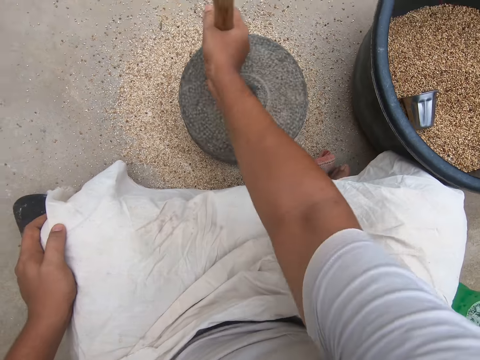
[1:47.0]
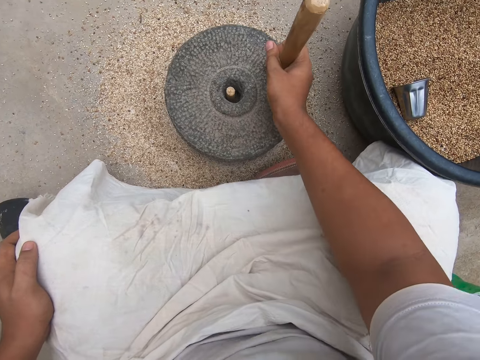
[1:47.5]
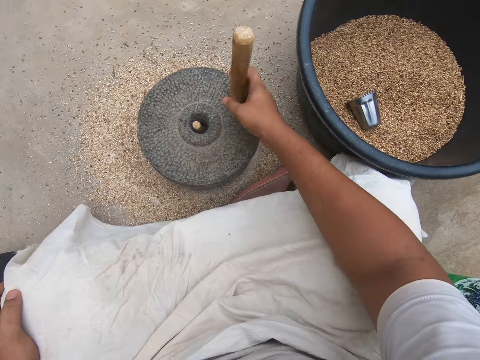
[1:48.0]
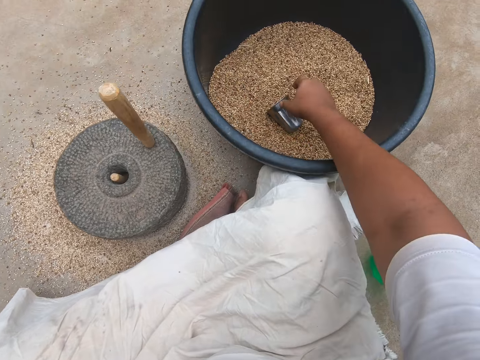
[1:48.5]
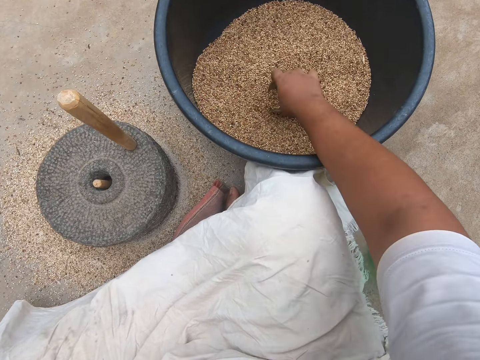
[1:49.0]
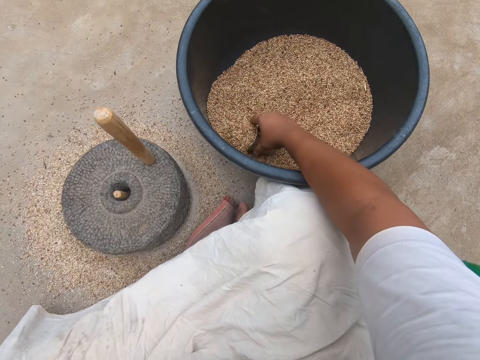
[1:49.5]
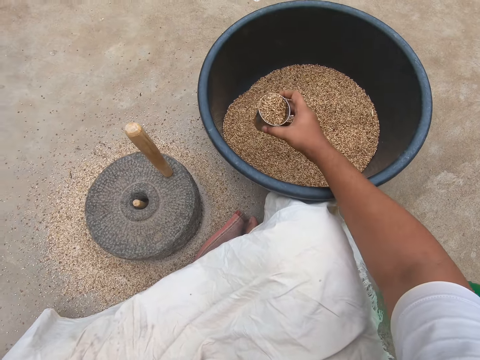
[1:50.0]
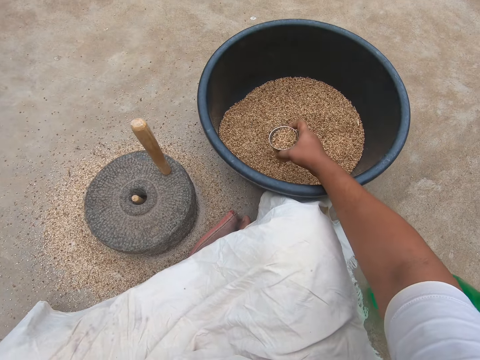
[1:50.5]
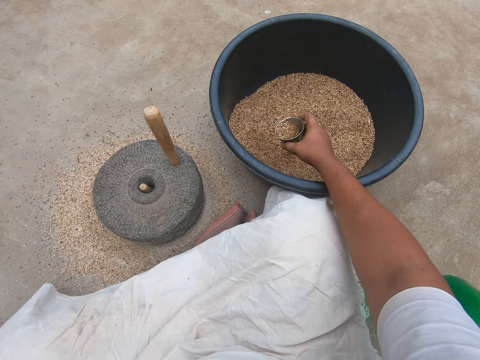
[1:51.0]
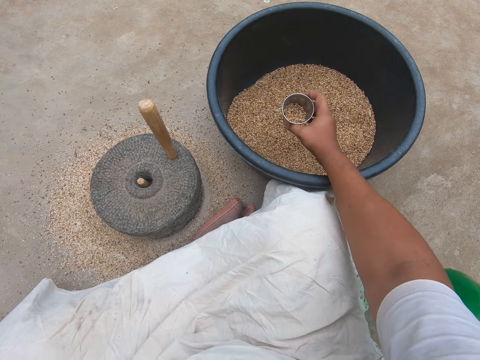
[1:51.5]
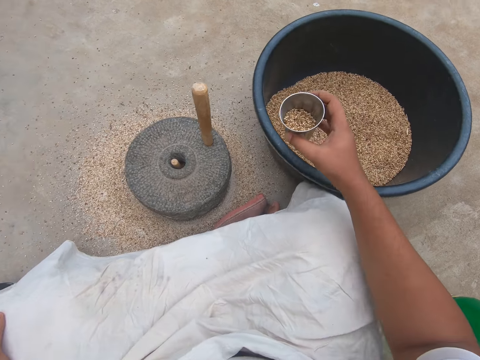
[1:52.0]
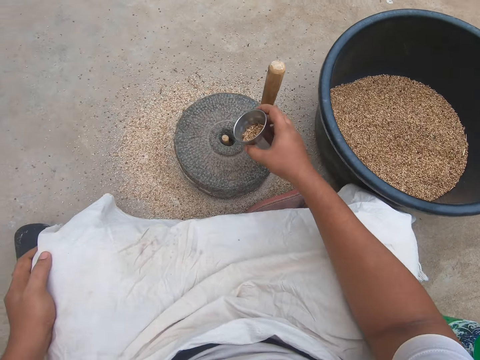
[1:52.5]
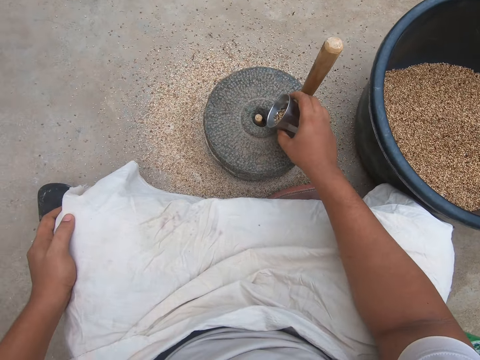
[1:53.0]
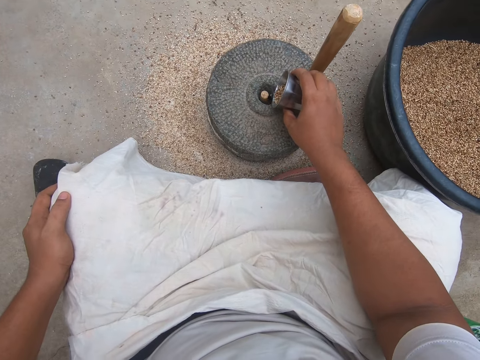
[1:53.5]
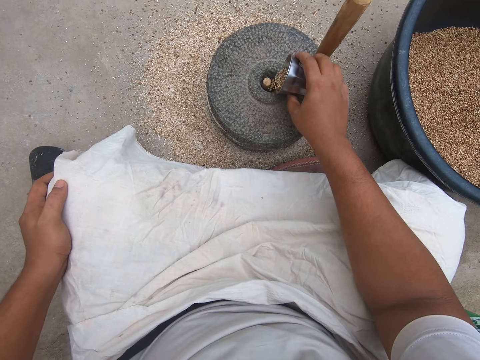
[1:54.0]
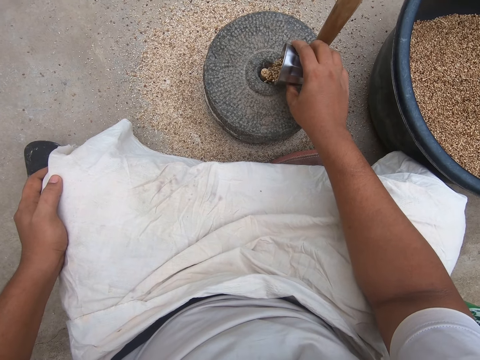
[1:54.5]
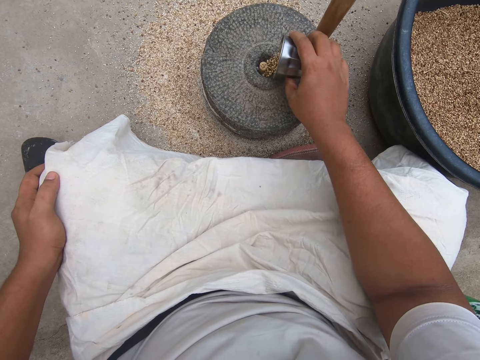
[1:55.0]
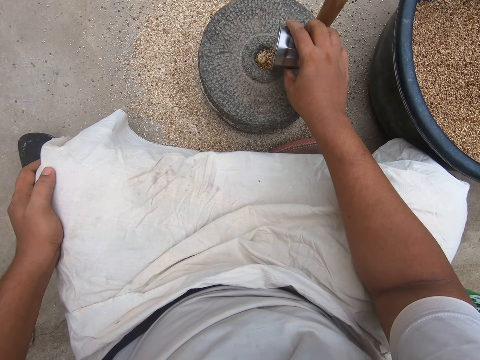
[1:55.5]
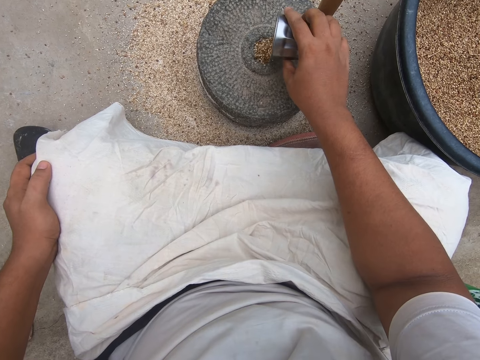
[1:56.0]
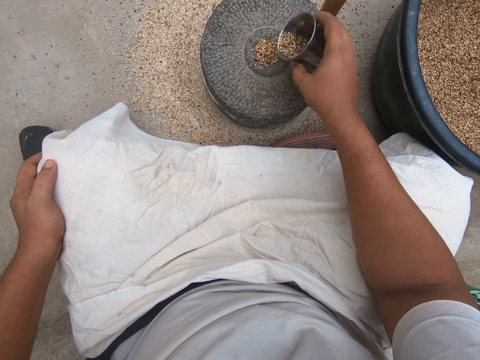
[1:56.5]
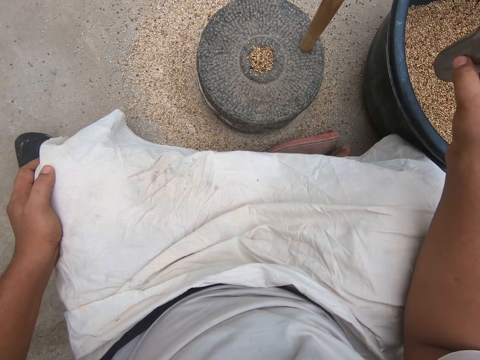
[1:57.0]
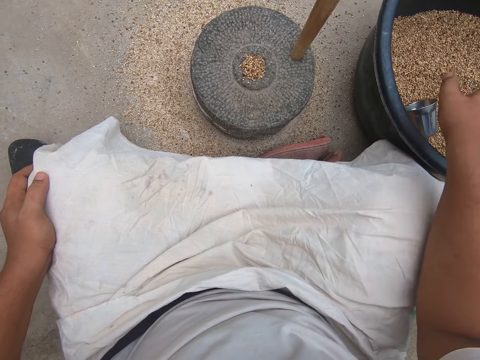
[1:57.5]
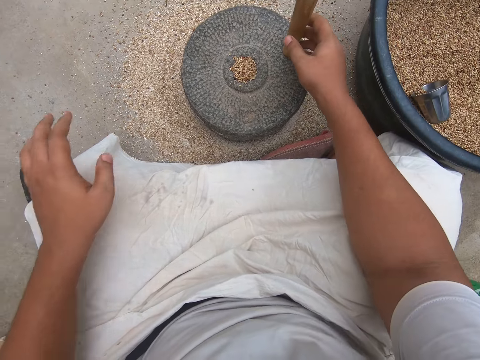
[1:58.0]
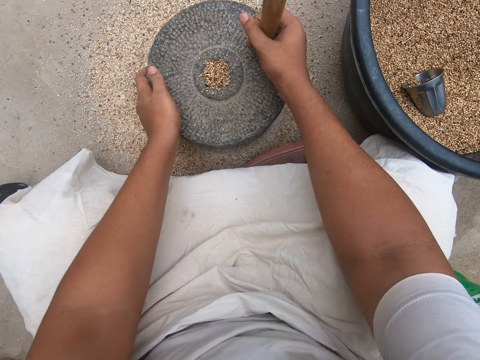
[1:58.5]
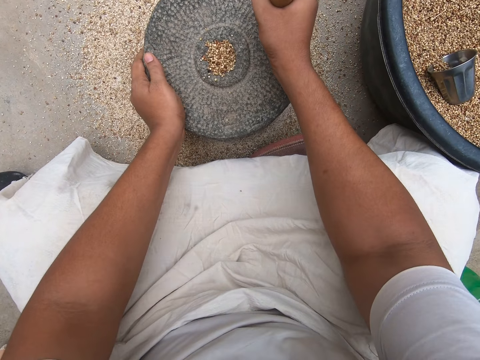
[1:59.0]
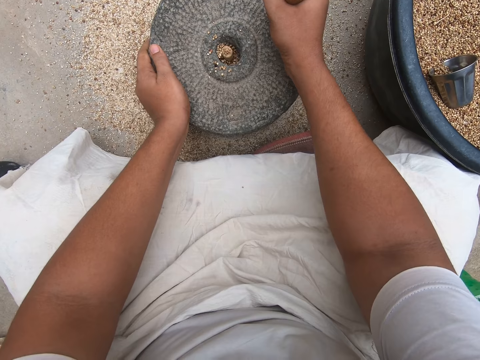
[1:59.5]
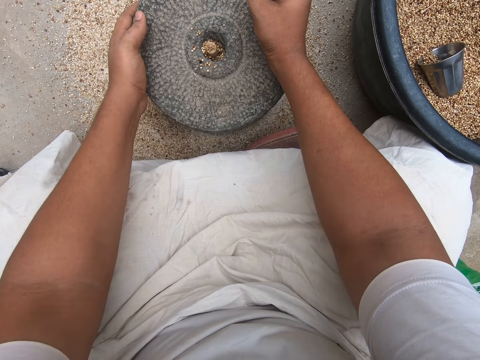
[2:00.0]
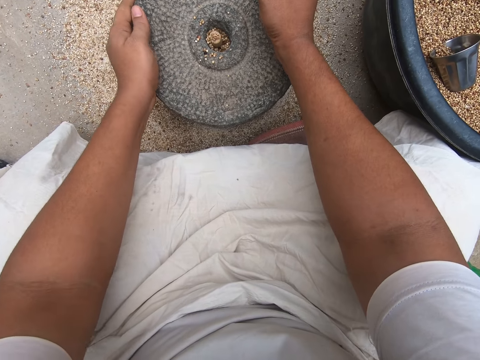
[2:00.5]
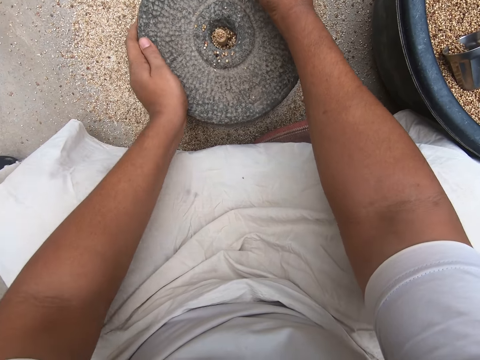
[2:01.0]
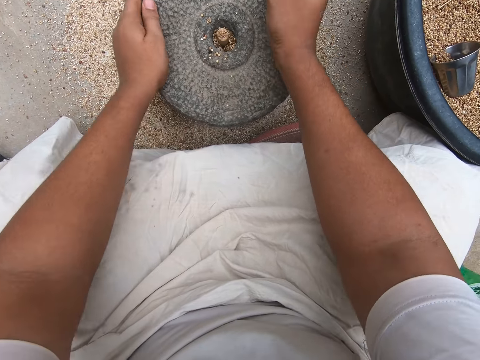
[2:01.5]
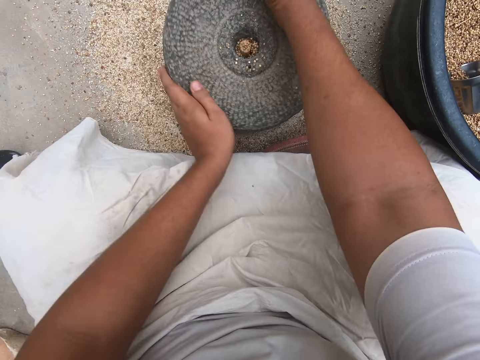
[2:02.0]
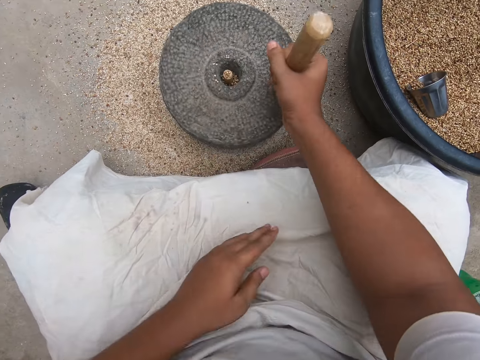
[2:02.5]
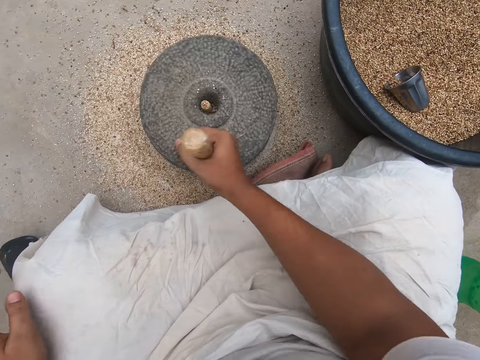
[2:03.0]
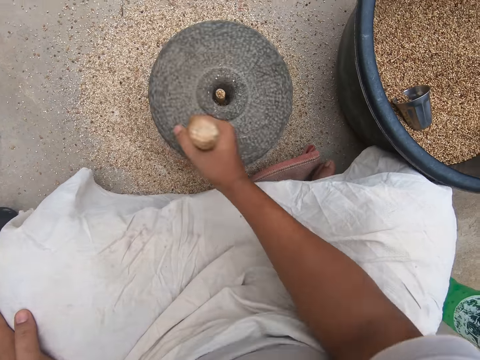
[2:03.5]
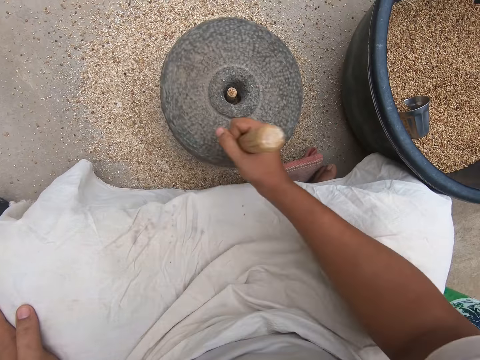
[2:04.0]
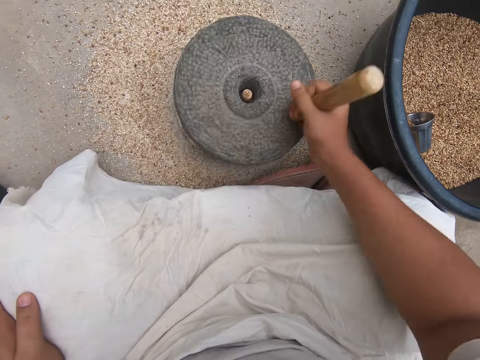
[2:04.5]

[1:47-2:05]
The camera wearer stops grinding. He picks up the steel cup in the black basin with his right hand. He scoops chia seeds or grains into the steel cup from the black basin with his right hand. He pours some chia seeds from the steel cup back into the black basin with his right hand. He shakes the steel cup of chia seeds in his right hand. He pours chia seeds from the steel cup into the grinder or millstone with his right hand. He drops the steel cup of chia seeds into the black basin of chia seeds with his right hand. He holds the grinder with both hands and lifts the top part of the grinder with both hands. He drops the top part of the grinder with both hands. He turns the grinder with both hands. He grinds the grains with the millstone. He spins the grinder with both hands. He turns the grinder with his right hand.

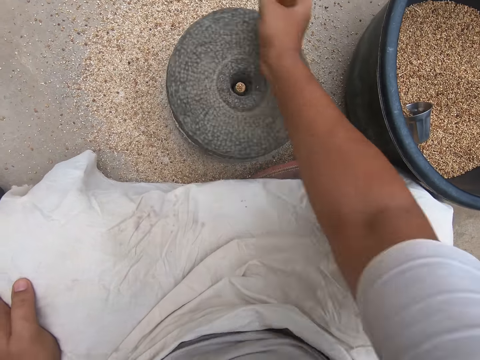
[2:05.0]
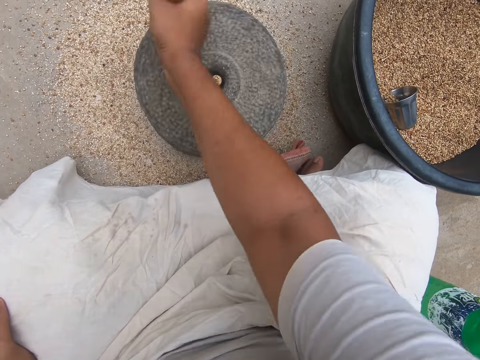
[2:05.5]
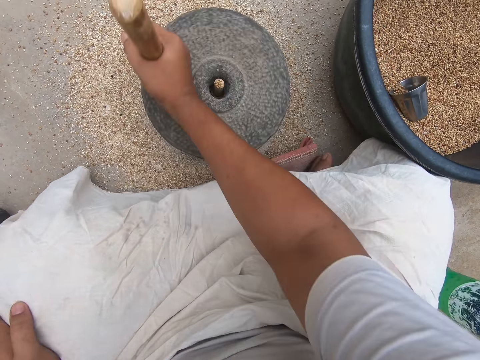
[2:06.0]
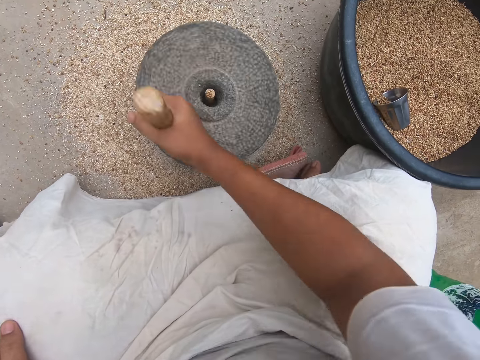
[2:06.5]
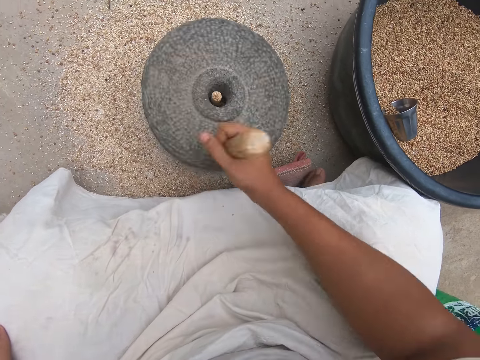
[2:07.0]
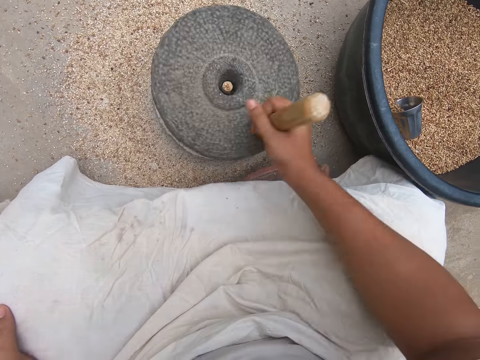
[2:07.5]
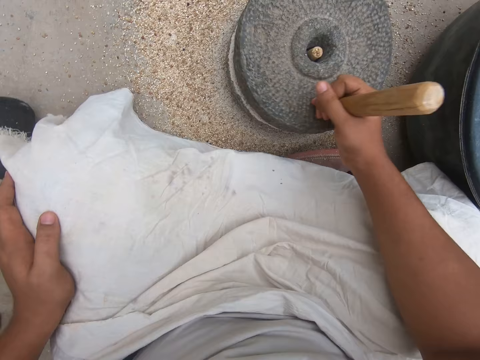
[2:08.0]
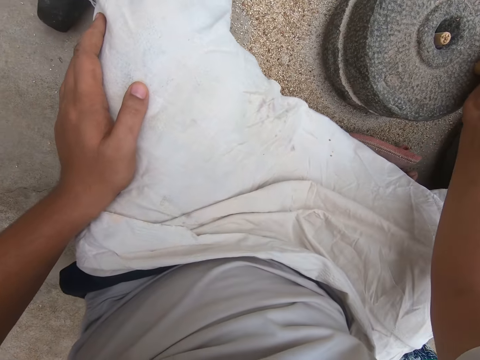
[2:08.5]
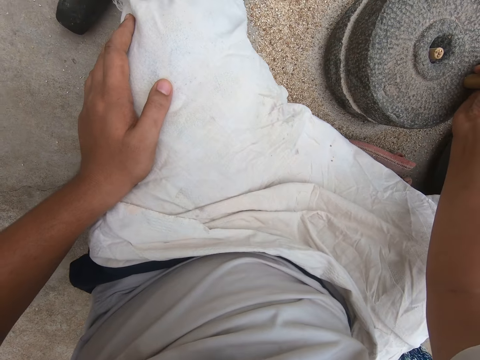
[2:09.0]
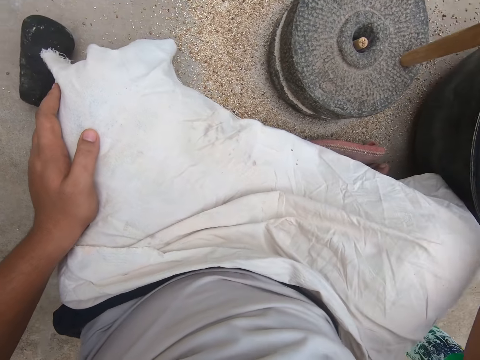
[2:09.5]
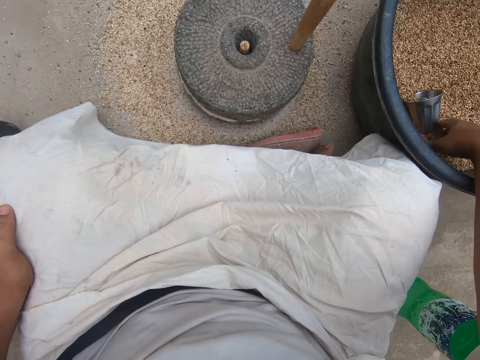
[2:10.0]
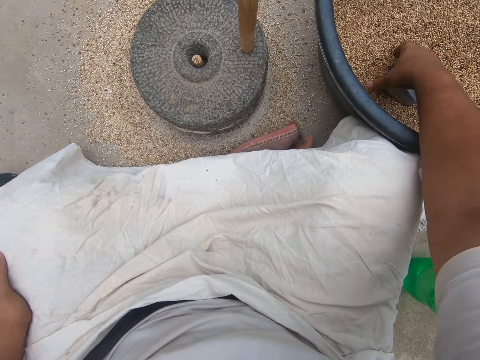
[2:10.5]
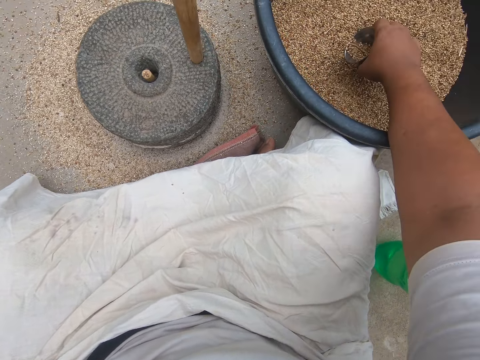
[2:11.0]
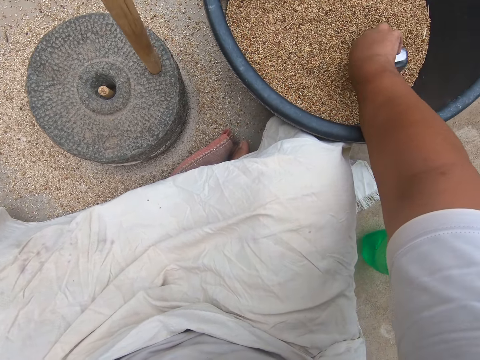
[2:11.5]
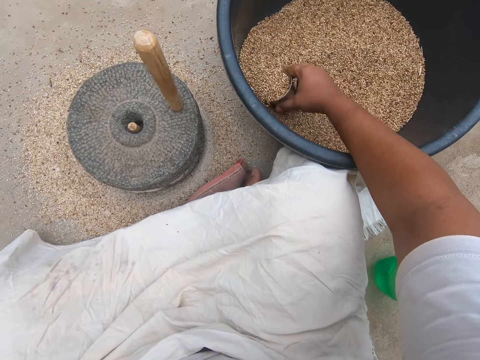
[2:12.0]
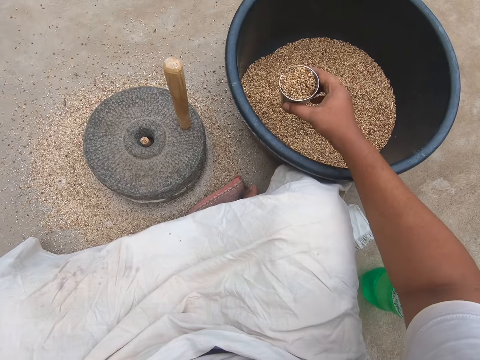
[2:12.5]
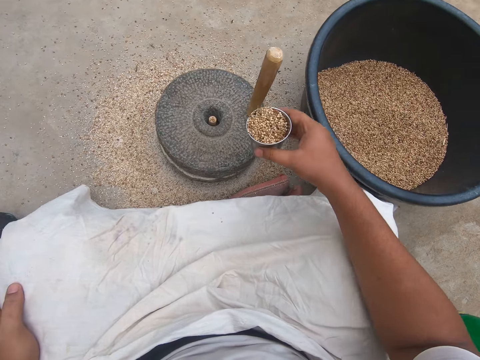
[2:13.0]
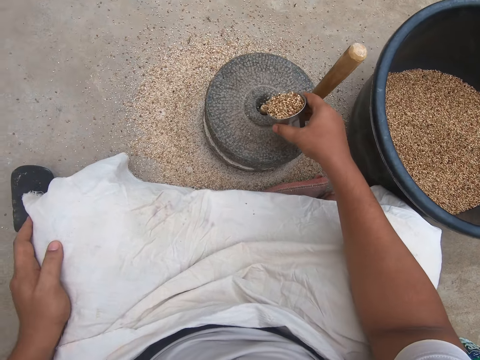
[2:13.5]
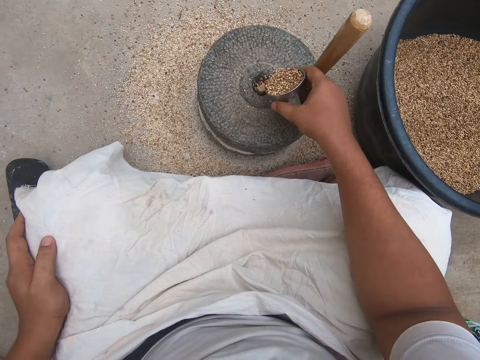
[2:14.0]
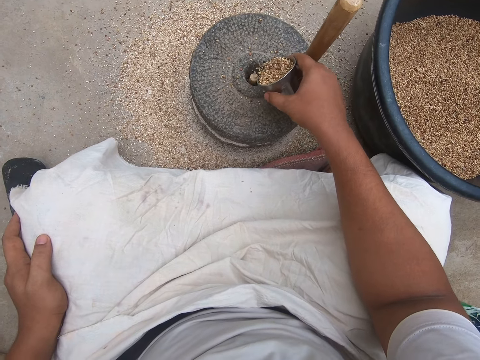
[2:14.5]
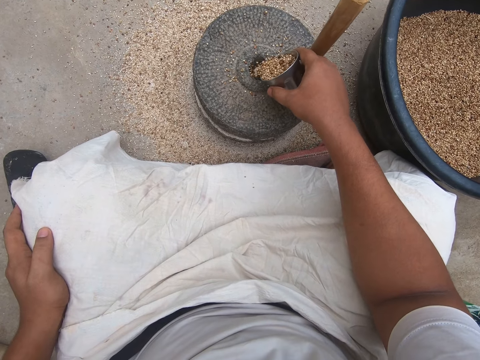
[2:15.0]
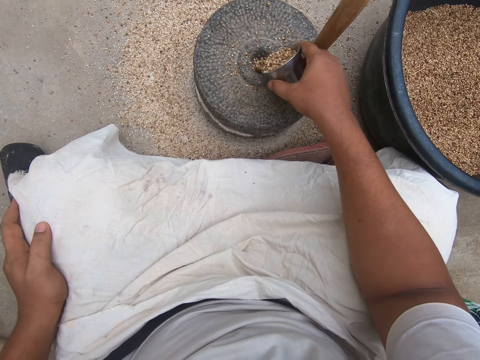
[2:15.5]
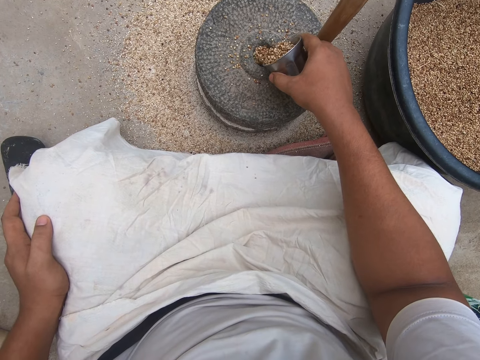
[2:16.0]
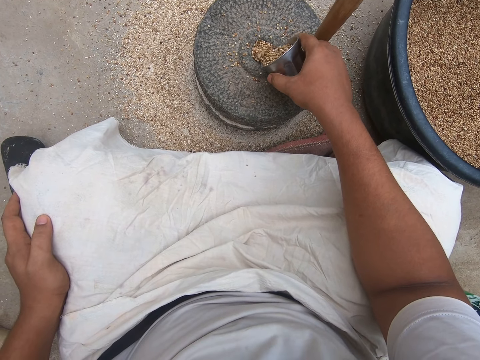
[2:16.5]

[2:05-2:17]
The camera wearer stops grinding. He picks up the steel cup in the black basin with his right hand. He scoops chia seeds into the steel cup from the black basin with his right hand. He pours chia seeds from the steel cup into the grinder with his right hand.
